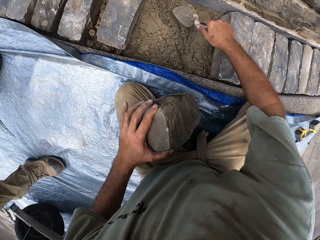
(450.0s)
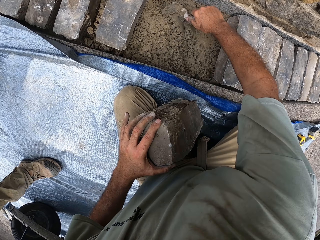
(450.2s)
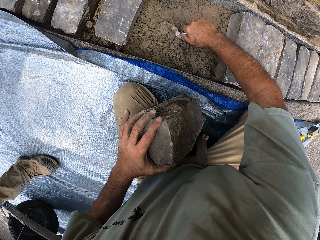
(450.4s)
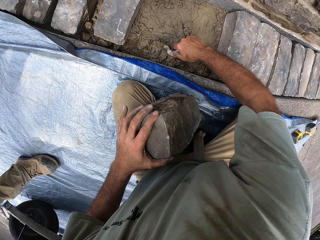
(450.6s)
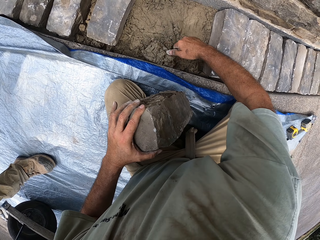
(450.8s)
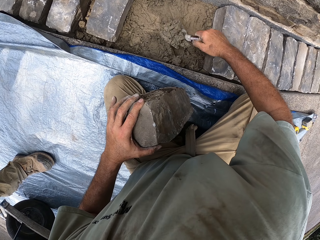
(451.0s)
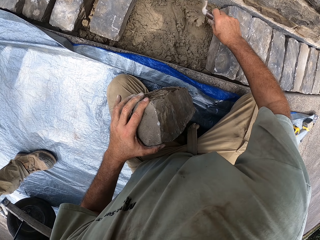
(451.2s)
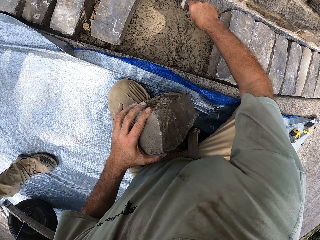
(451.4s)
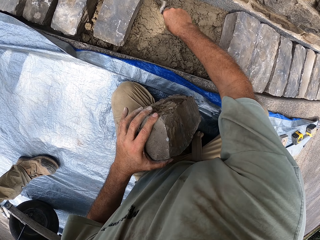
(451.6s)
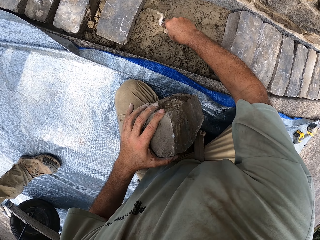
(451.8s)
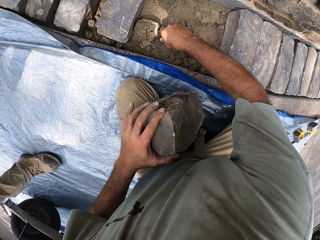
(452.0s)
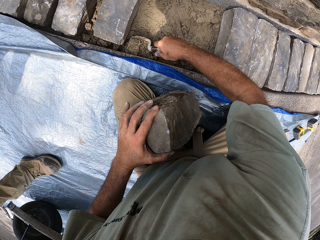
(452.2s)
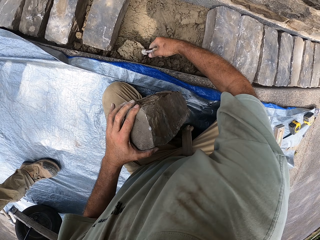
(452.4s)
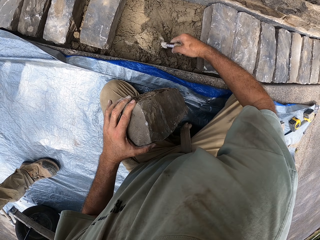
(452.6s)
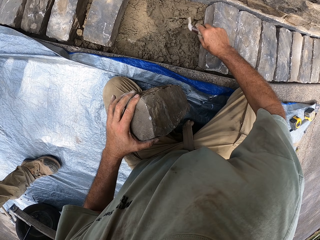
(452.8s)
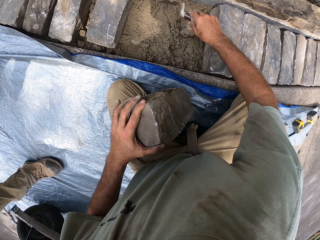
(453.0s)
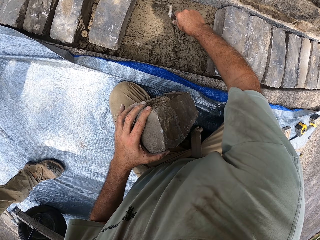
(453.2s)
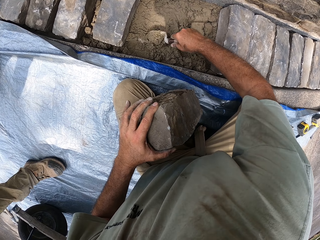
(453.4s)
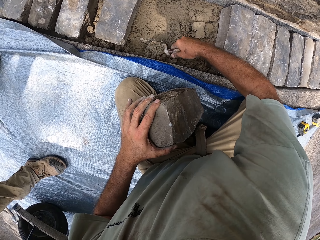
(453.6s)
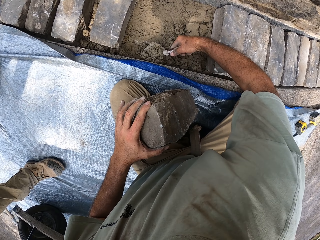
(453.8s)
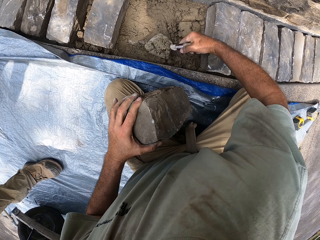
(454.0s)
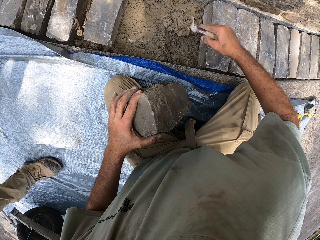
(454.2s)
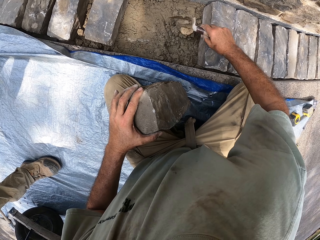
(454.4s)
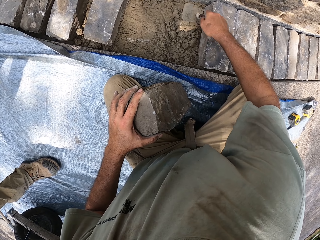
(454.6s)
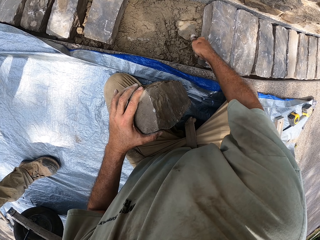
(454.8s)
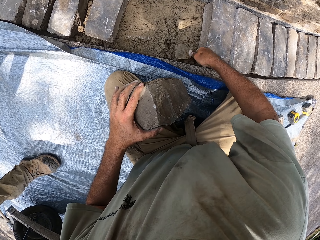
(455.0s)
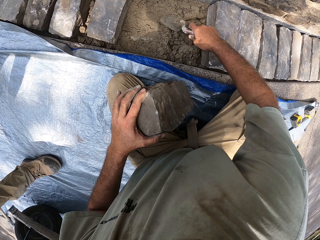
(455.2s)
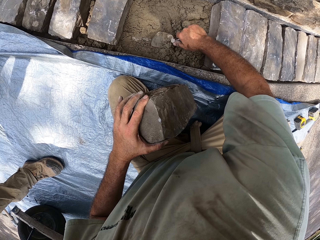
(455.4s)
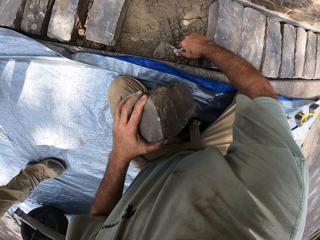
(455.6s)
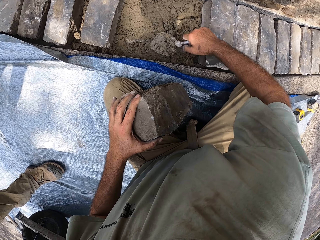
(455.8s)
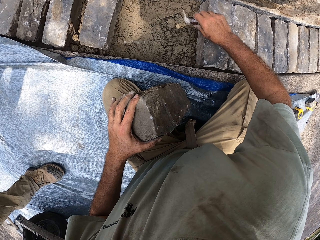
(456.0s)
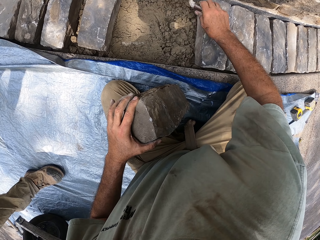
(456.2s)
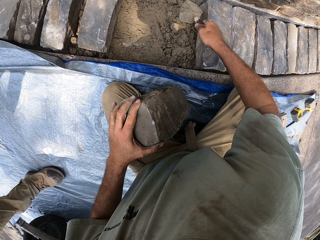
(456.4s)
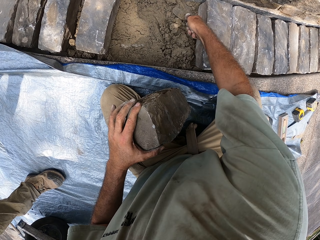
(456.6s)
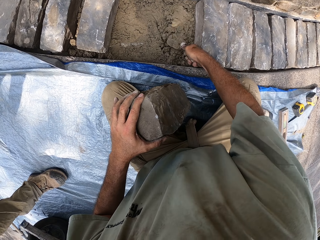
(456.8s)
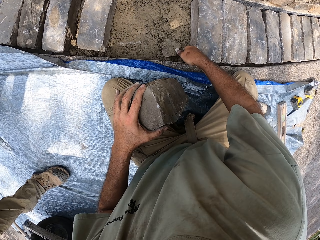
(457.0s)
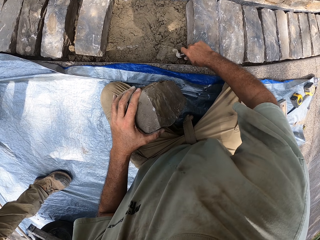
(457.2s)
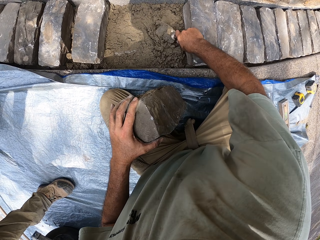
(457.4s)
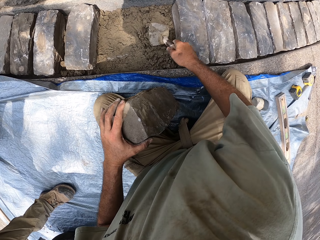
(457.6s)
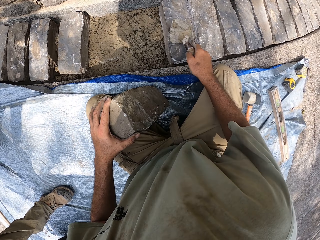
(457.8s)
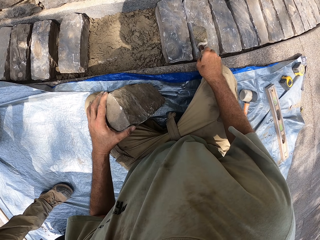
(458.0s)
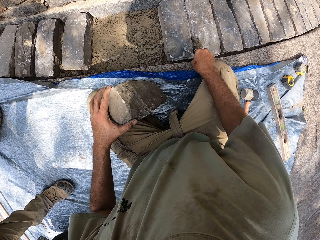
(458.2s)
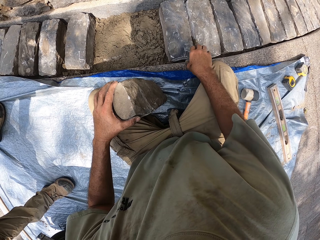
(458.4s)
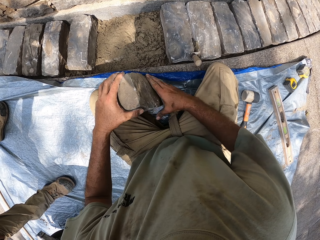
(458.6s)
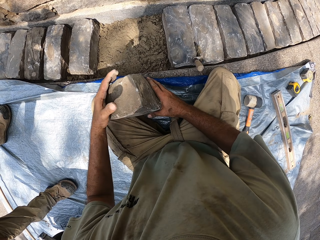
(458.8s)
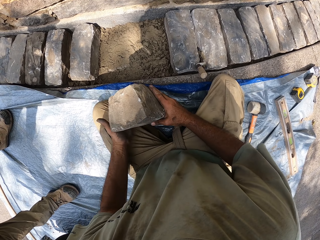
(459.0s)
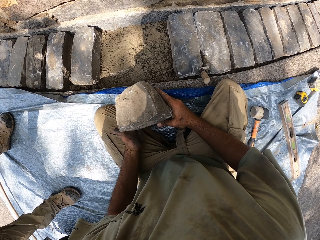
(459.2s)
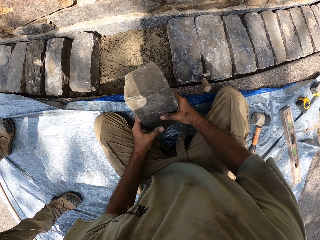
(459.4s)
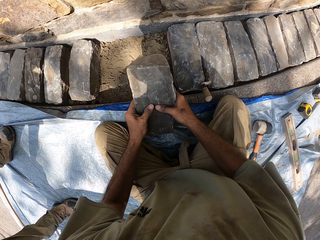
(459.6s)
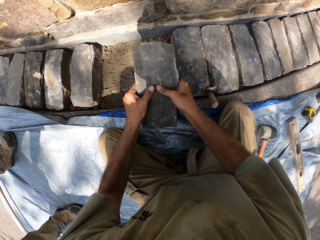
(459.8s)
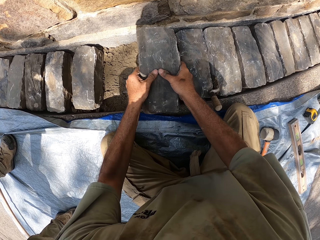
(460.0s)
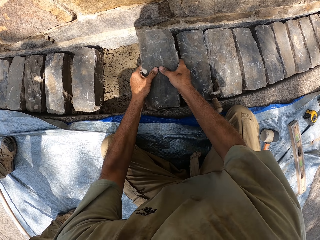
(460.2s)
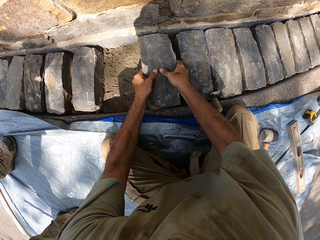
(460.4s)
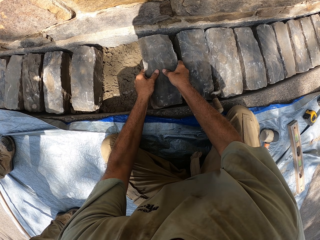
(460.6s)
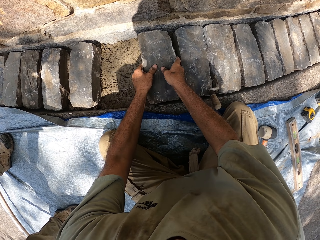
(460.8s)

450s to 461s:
The camera wearer picks up the trowel. They move sand with the trowel. They fetch sand with the trowel. They sand with the trowel. They drop the trowel. They hold the stone brick with both hands.

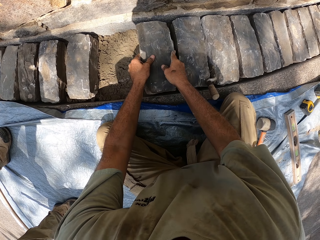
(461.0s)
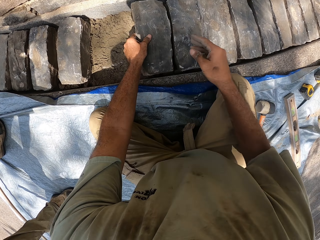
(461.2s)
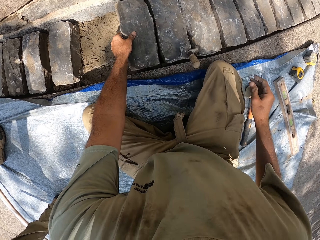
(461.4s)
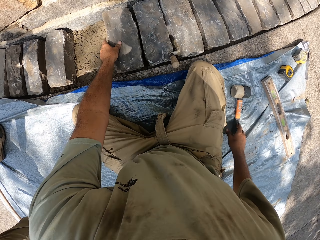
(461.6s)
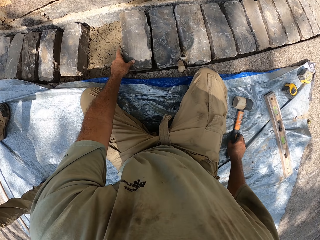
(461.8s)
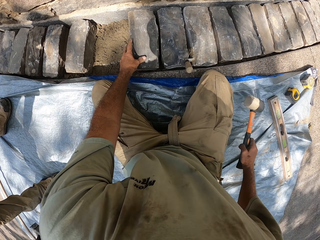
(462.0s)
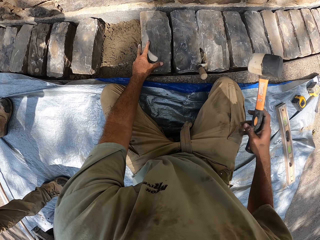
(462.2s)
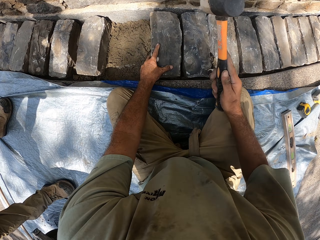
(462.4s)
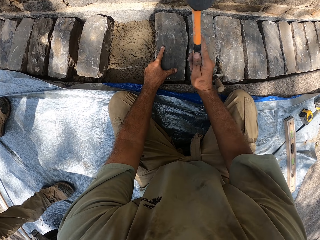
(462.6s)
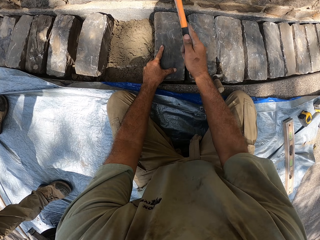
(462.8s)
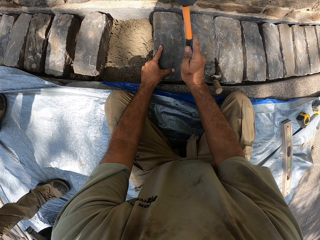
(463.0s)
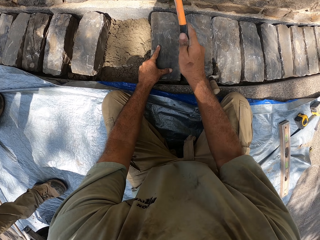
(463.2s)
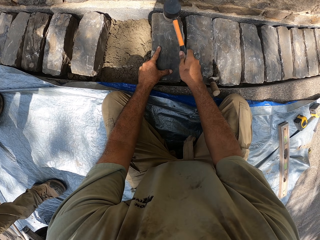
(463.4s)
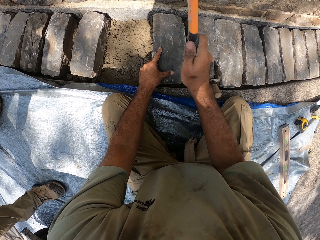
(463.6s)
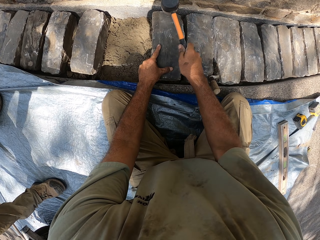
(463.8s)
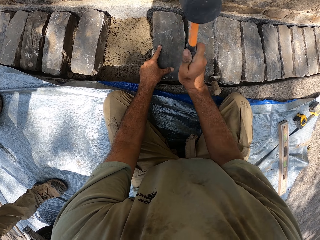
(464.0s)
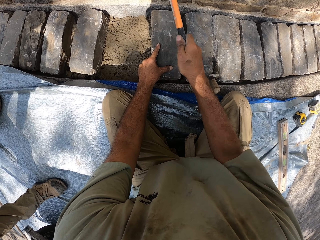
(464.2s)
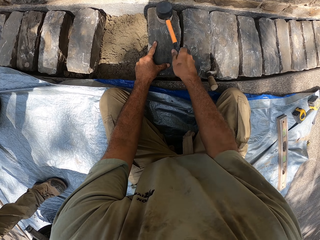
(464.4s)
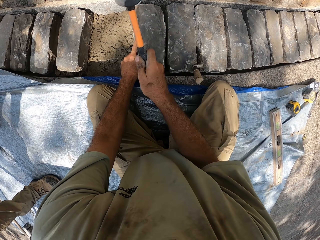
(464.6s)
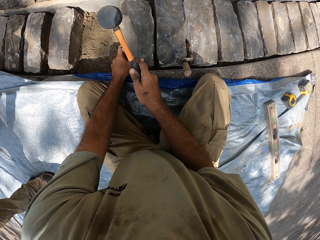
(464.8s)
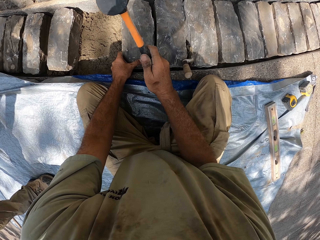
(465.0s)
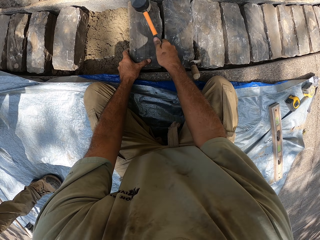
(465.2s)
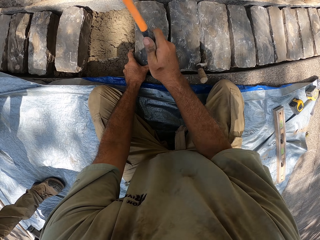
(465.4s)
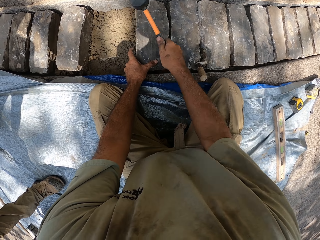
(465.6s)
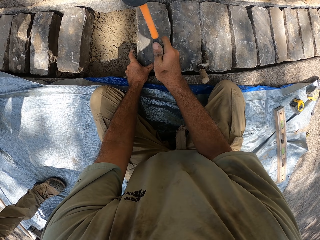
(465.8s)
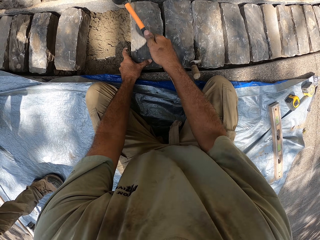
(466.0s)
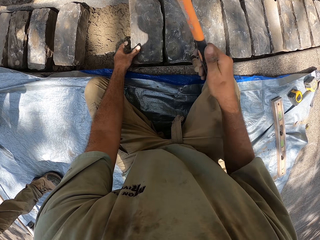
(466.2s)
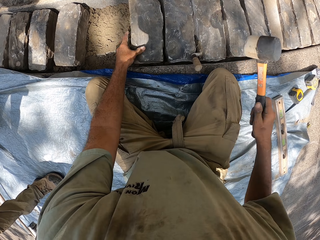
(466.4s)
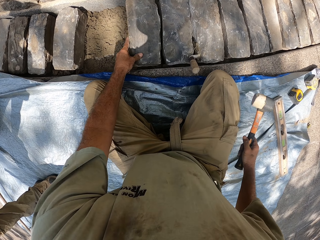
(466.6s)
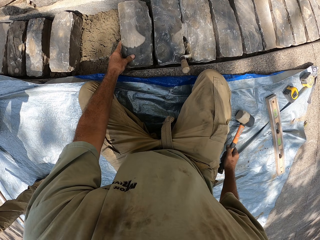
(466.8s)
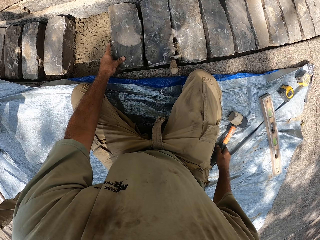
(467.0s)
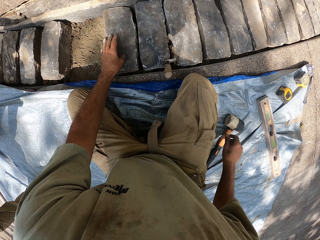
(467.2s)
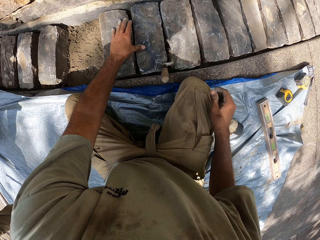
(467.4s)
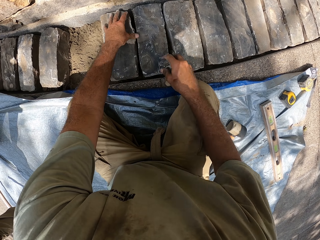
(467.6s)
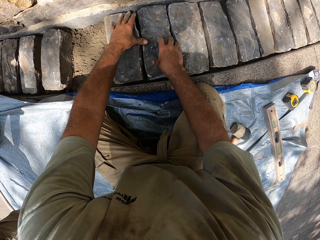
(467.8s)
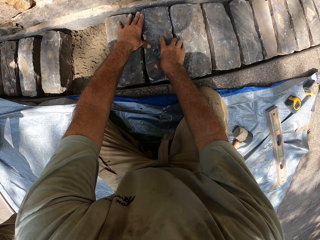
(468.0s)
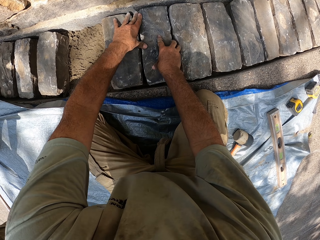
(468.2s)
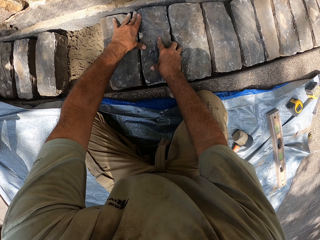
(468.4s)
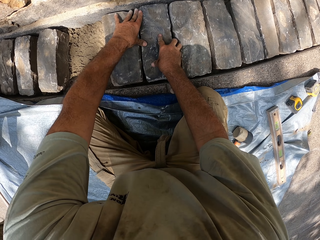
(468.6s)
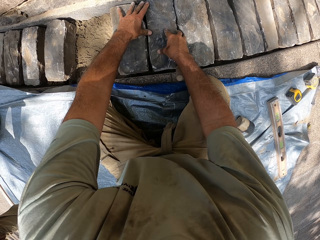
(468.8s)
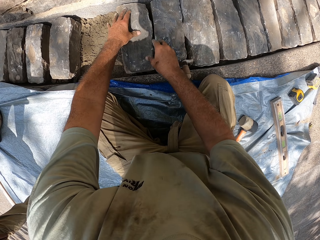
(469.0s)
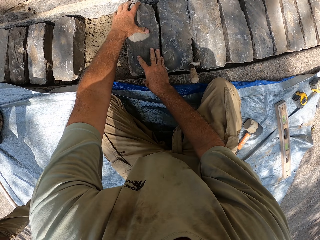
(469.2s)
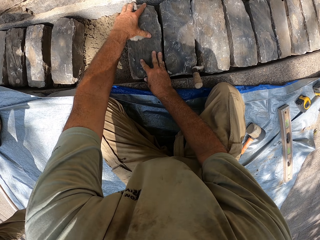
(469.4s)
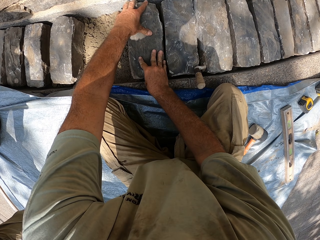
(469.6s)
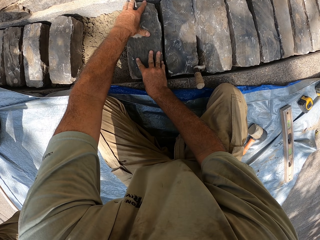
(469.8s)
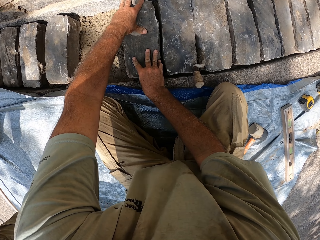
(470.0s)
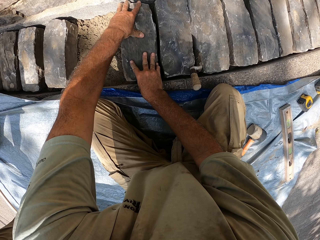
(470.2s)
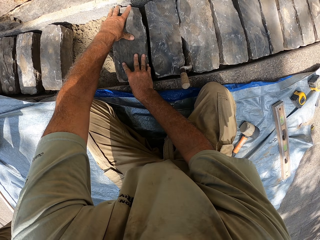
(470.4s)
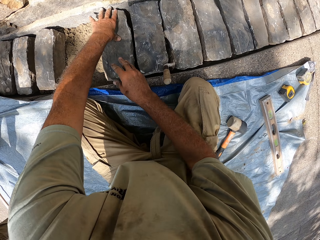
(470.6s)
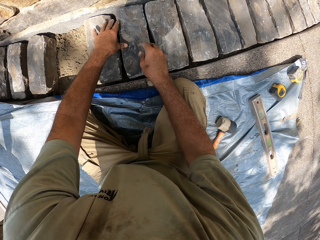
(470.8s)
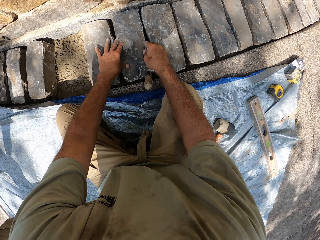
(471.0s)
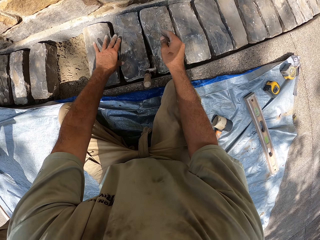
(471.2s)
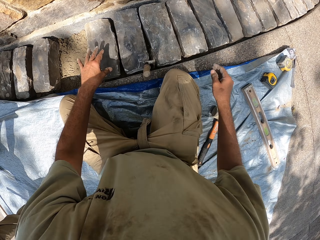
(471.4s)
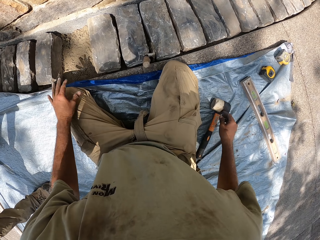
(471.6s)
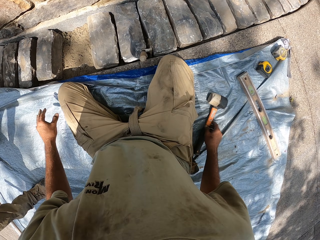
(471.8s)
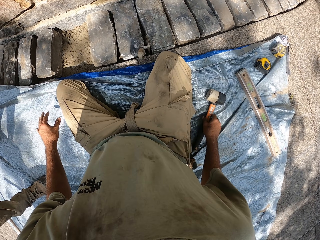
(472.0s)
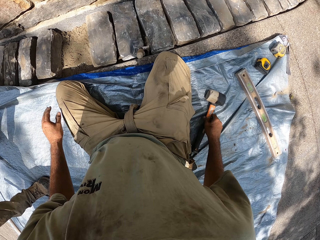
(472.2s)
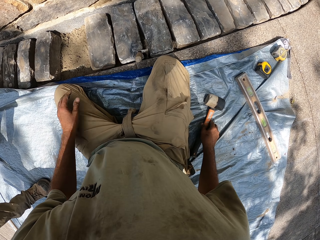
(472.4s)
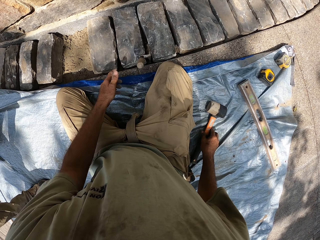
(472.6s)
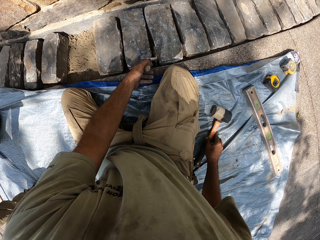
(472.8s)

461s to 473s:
The camera wearer puts the stone on the sand. They pick up the hammer. They knock the stone bricks with the hammer. They drop the hammer. They hold the stone brick with both hands.
